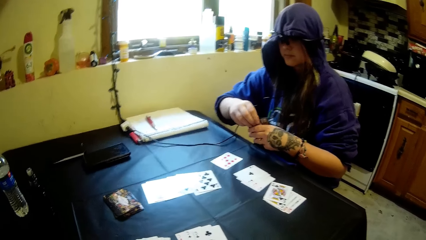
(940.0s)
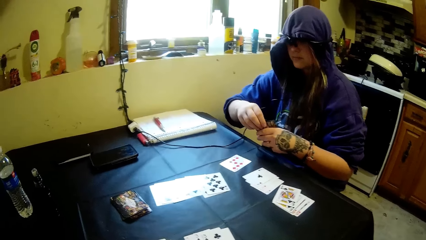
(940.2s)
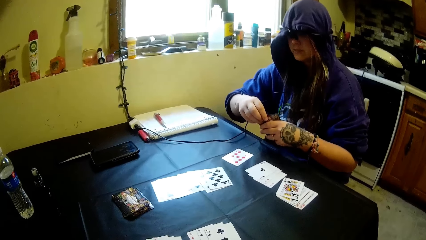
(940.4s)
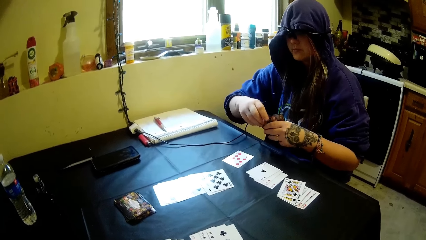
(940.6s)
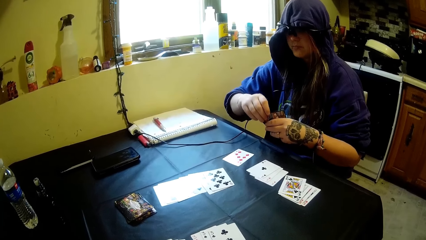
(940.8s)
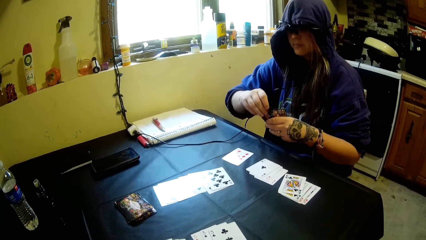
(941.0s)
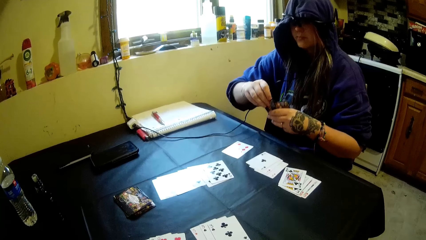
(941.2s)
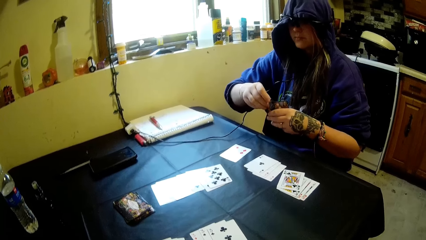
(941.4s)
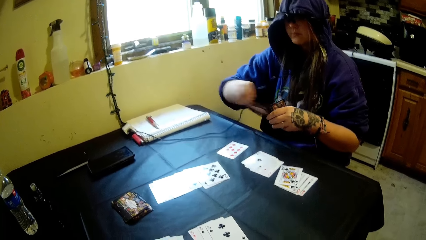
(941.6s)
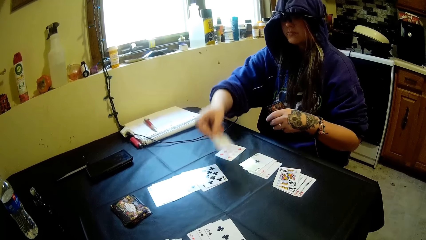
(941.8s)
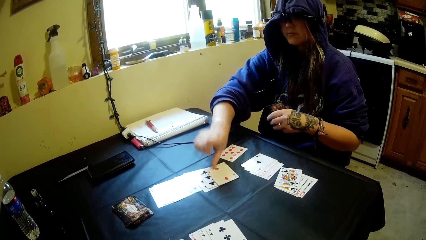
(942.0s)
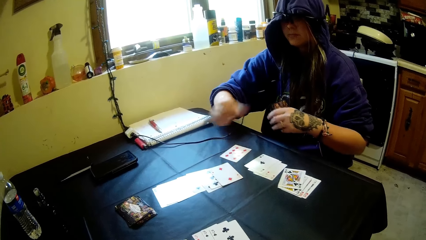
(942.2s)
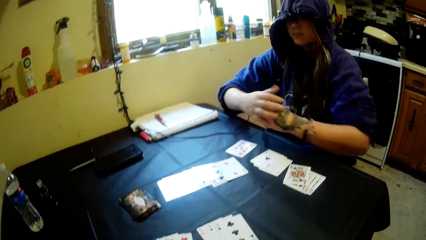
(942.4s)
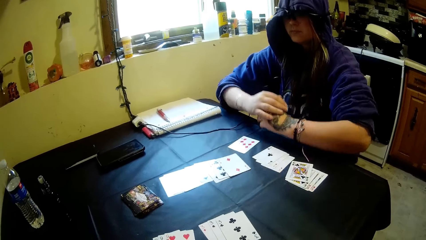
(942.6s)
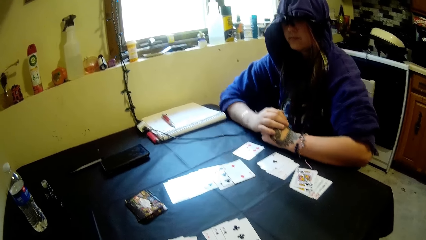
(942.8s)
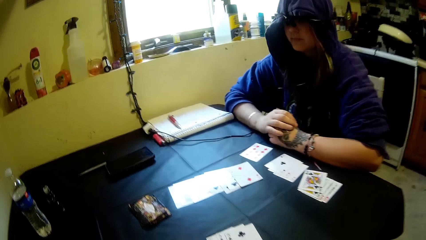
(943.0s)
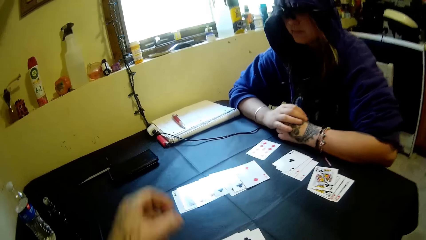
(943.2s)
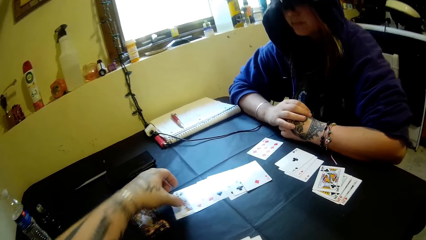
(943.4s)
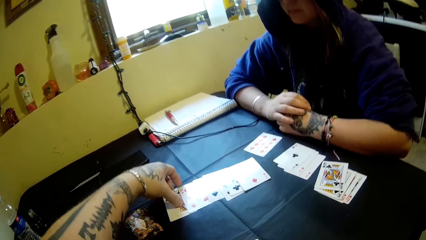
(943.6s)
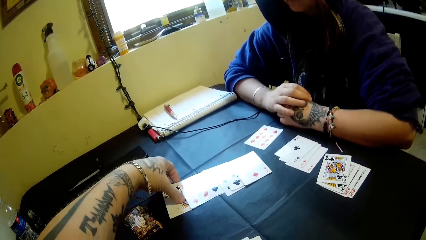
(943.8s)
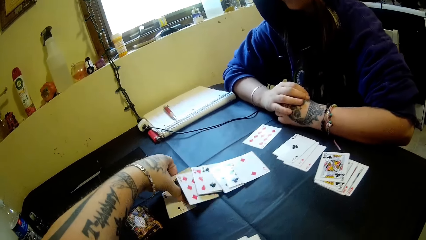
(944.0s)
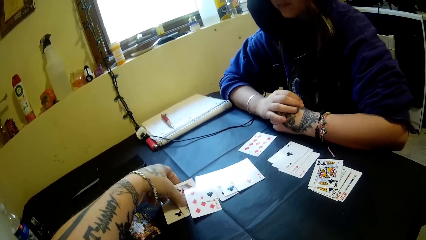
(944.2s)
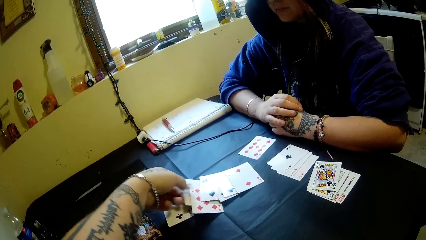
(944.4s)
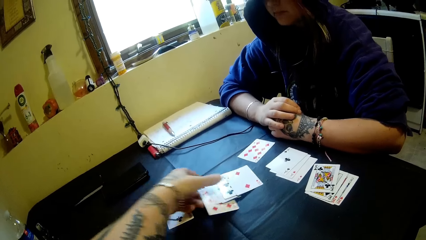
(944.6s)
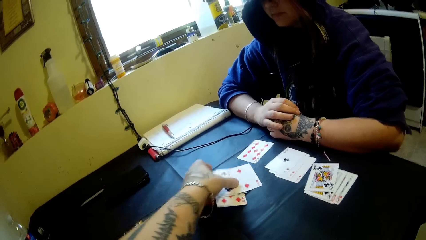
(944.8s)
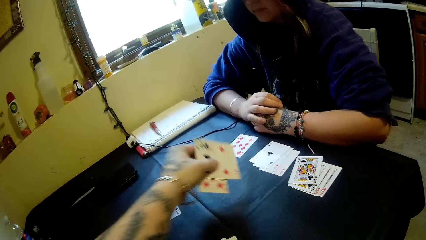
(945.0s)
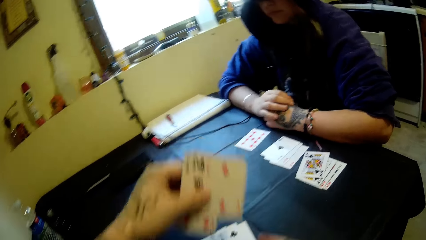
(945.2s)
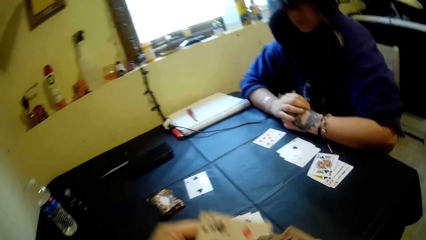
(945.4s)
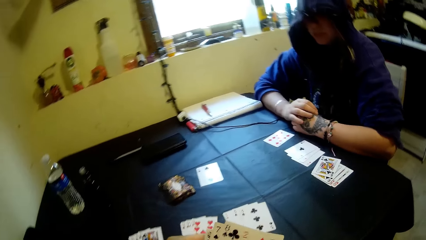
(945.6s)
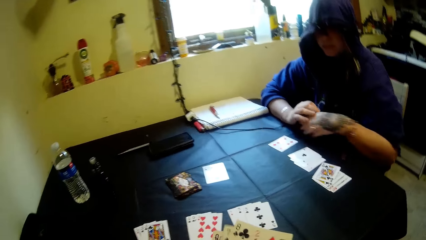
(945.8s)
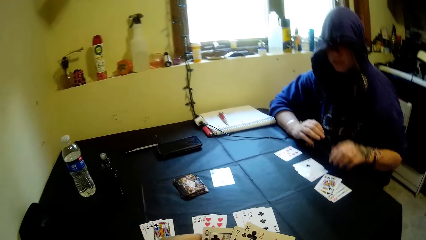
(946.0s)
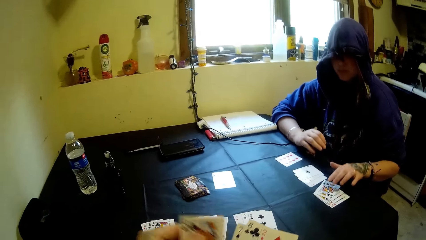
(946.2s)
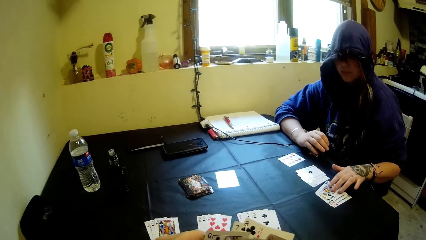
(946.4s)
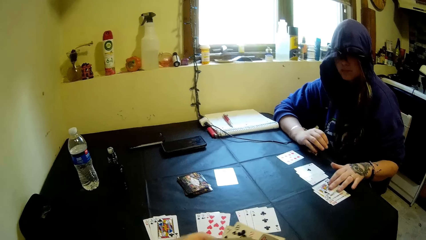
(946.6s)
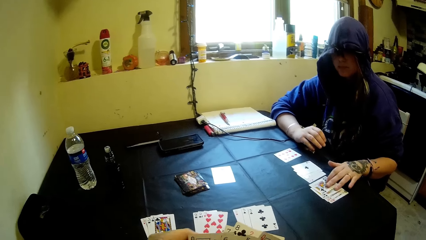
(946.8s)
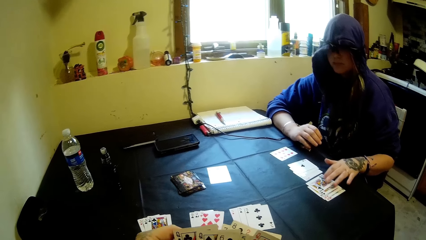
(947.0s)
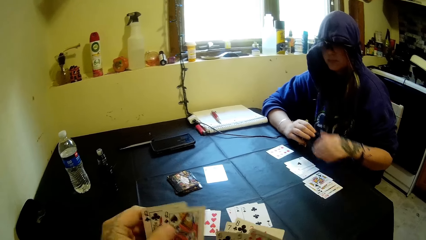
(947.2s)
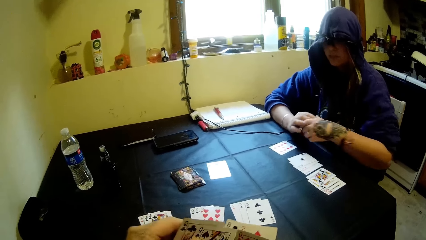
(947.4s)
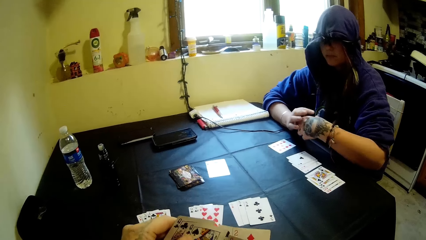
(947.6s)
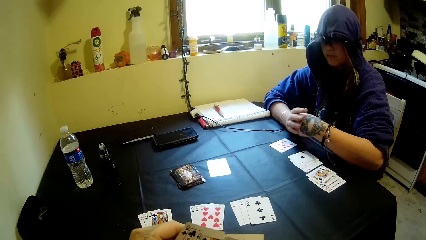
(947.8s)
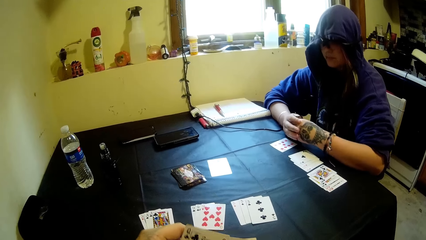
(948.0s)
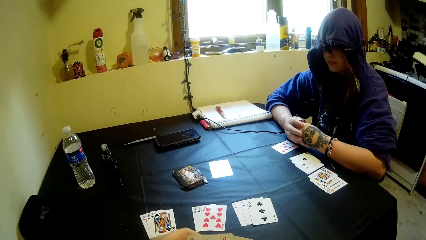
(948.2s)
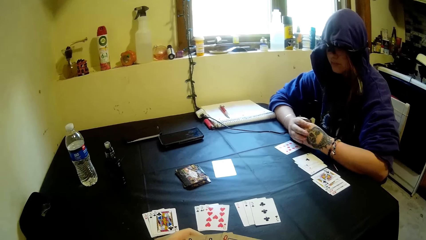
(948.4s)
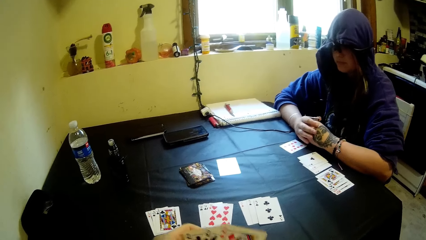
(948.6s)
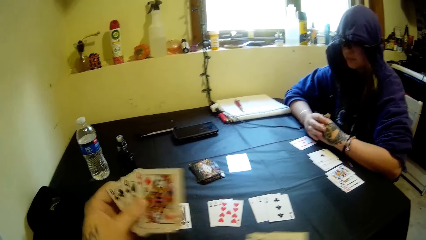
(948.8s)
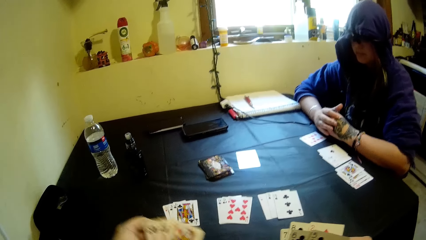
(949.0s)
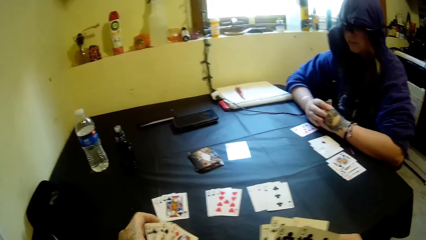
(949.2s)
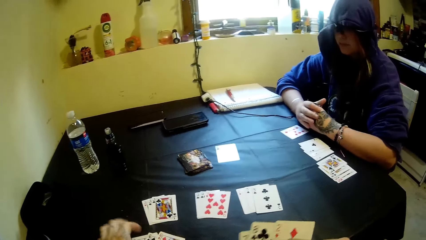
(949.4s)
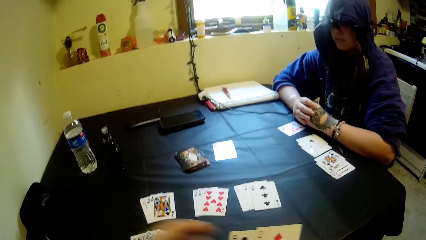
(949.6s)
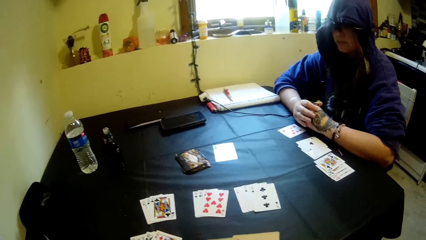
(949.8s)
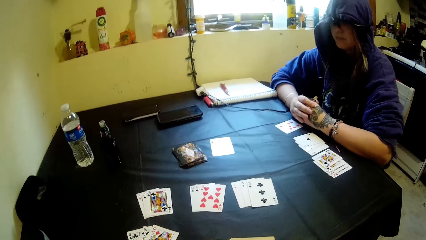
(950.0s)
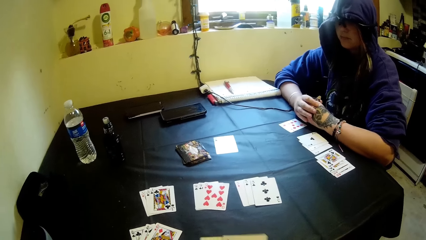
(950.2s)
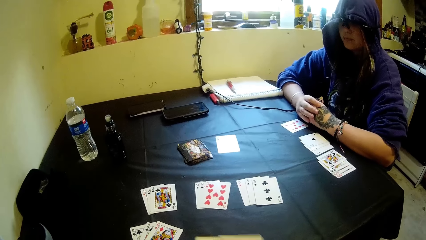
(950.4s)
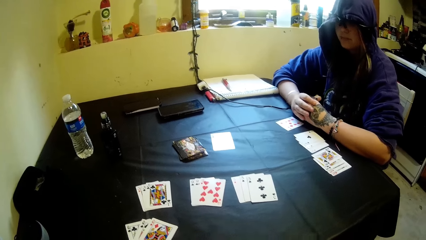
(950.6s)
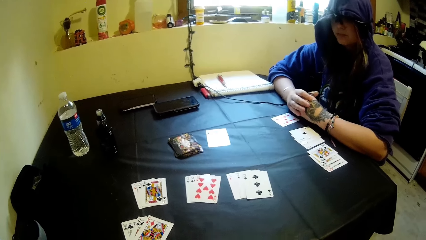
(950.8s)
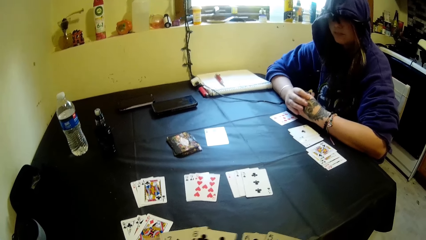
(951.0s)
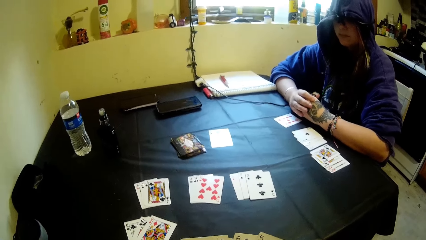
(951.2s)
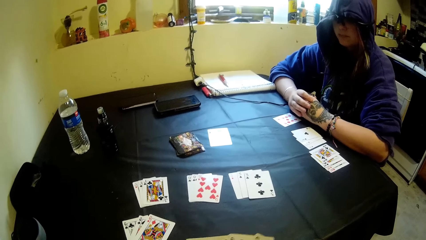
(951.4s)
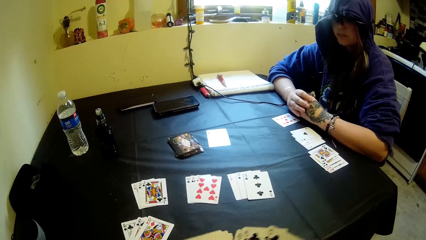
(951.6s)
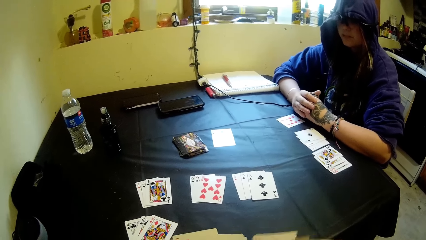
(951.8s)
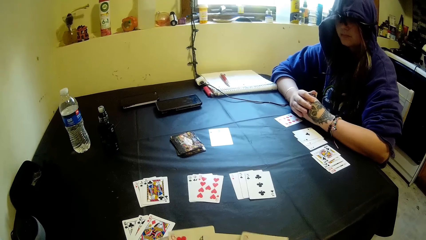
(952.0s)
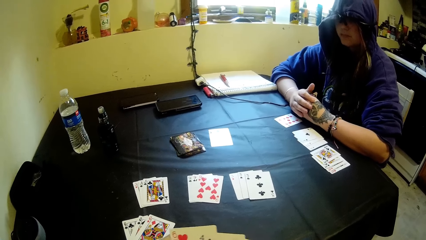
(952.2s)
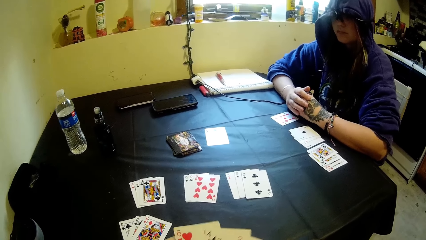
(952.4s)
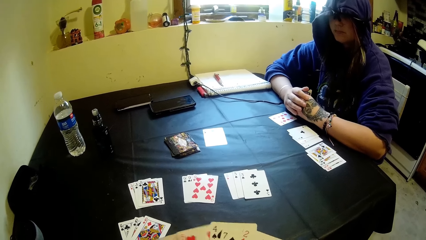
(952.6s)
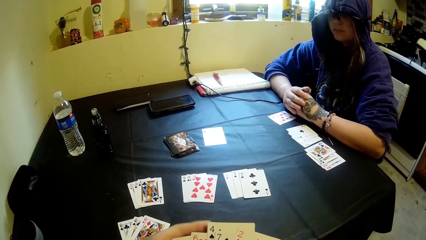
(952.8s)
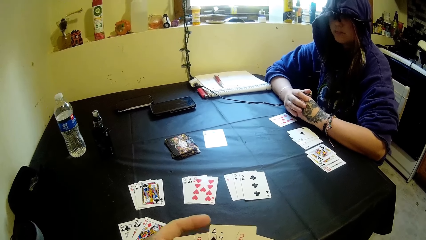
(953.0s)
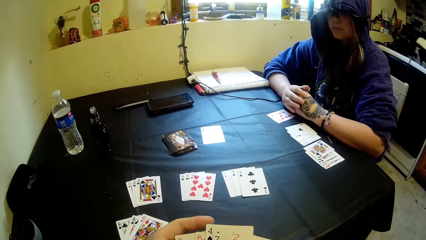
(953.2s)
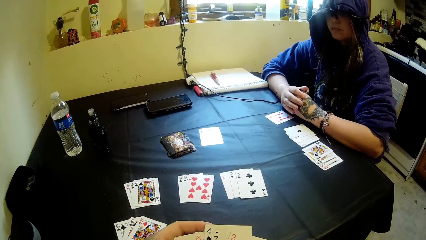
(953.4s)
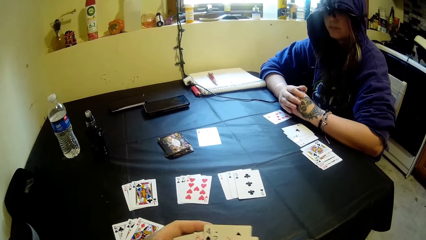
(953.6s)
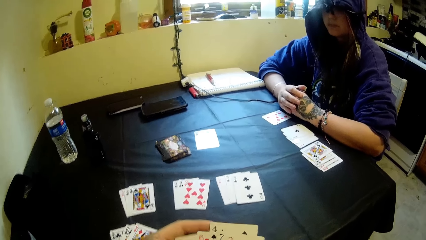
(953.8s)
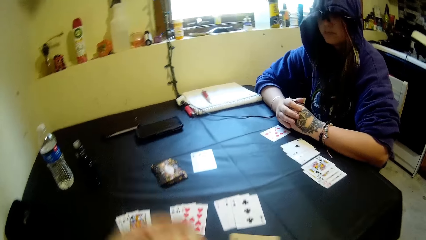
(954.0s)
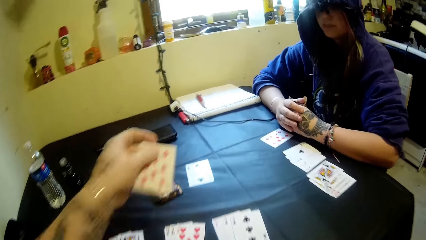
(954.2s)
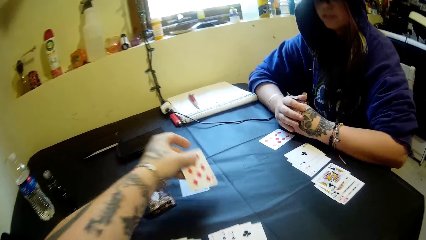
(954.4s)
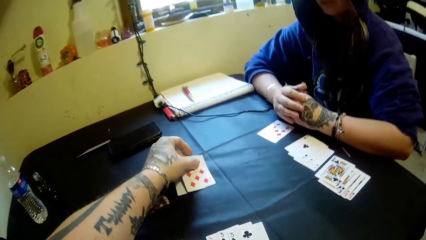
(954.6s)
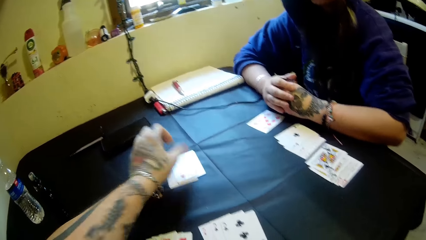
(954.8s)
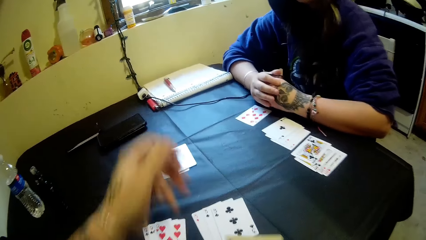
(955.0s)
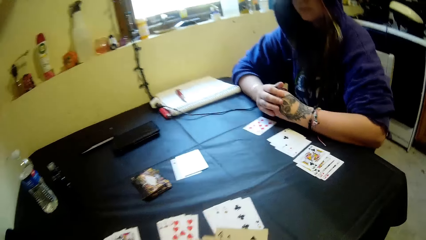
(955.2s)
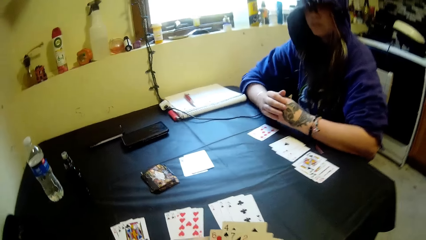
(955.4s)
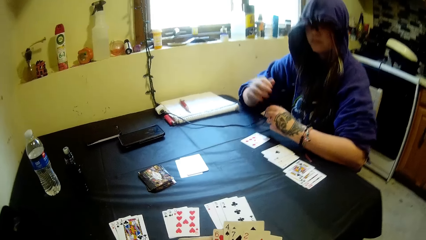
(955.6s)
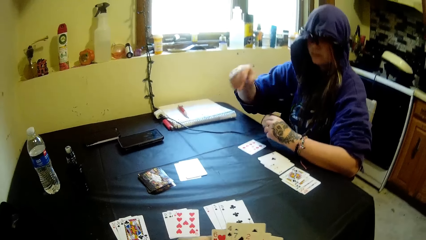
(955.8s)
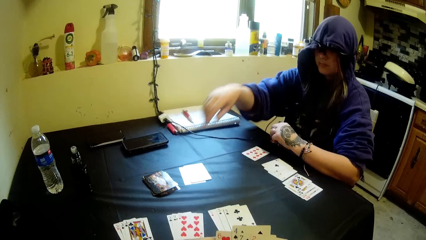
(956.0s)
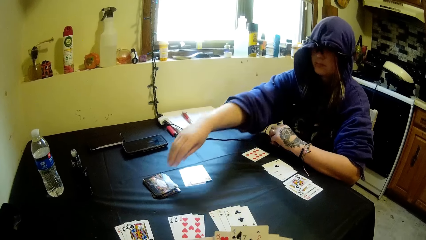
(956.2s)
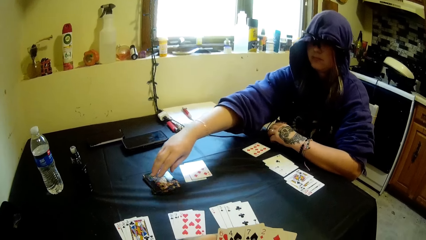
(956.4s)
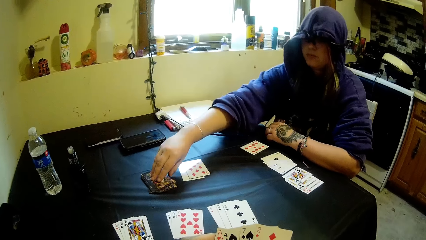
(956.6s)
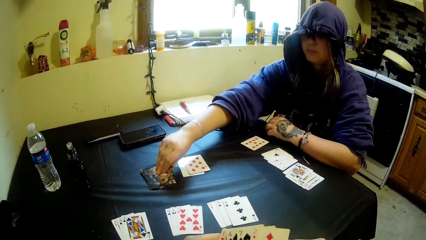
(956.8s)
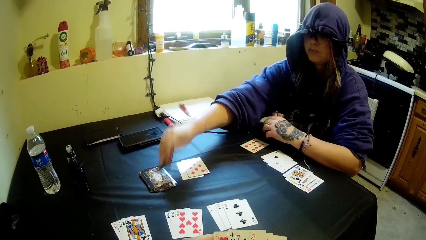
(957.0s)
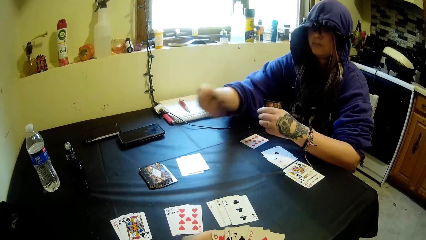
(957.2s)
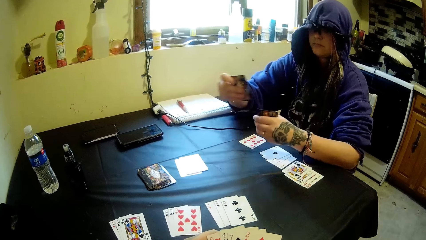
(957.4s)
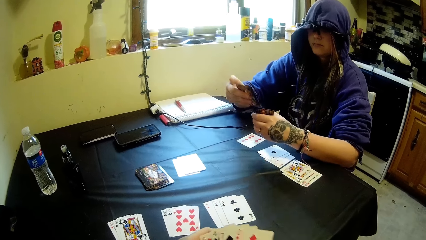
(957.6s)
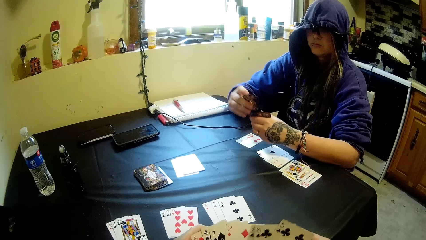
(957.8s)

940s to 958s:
A woman drops another card on the table. The camera wearer picks some playing cards from the table. The woman adjusts some cards on the table and touches the playing card. The camera wearer drops some cards on the table and selects the cards. They select the cards and drop another card on the table. The woman picks a playing card from the table.
